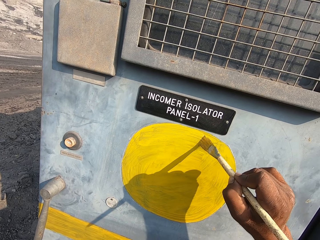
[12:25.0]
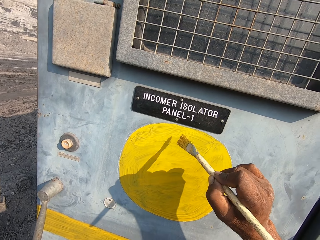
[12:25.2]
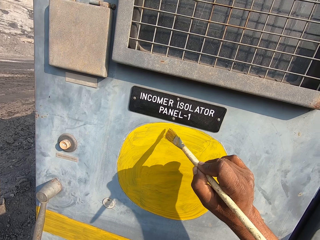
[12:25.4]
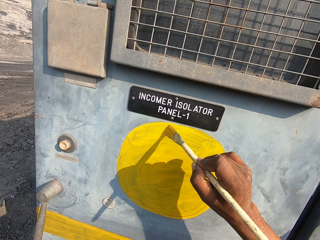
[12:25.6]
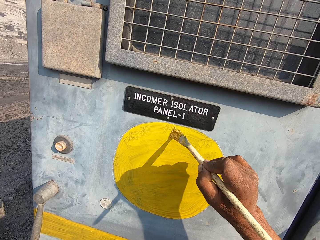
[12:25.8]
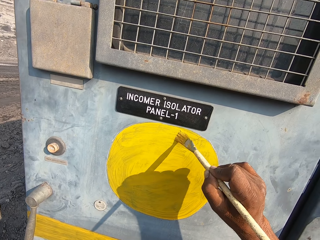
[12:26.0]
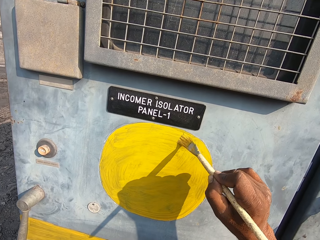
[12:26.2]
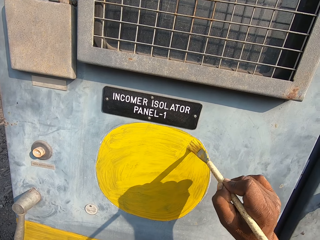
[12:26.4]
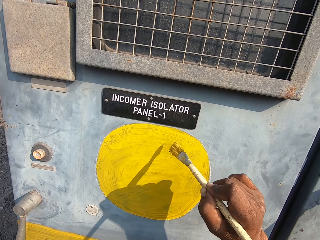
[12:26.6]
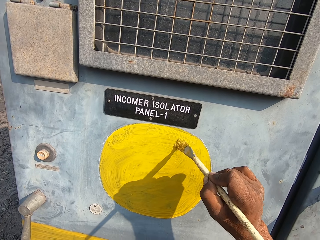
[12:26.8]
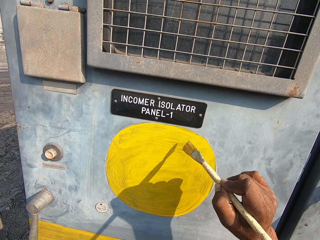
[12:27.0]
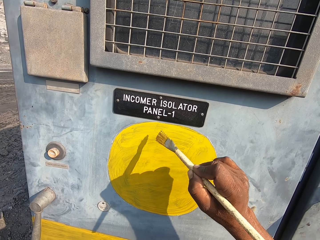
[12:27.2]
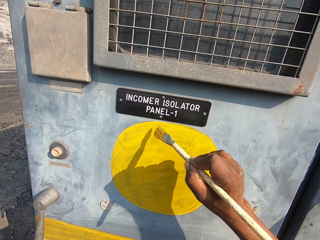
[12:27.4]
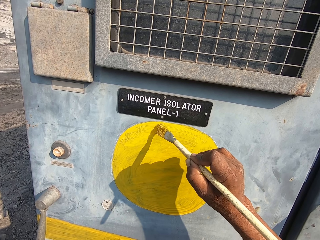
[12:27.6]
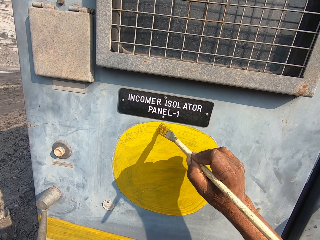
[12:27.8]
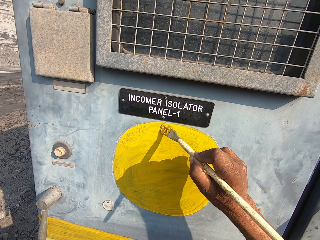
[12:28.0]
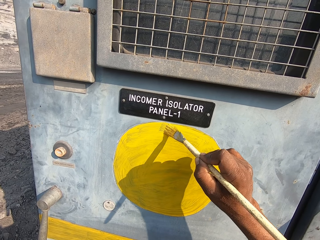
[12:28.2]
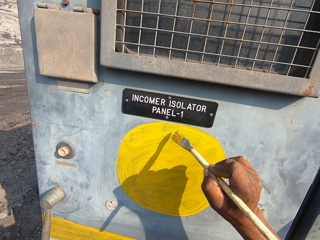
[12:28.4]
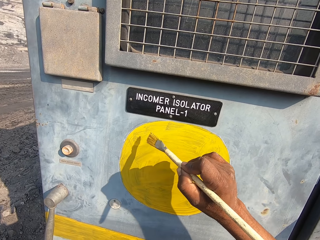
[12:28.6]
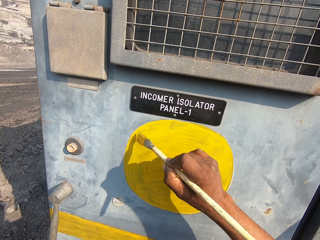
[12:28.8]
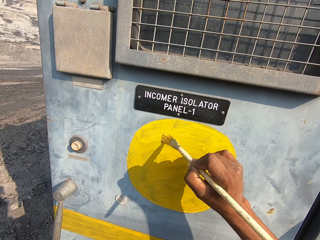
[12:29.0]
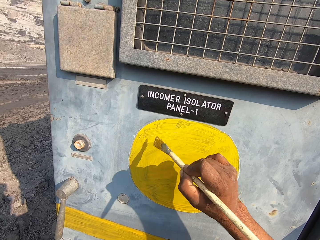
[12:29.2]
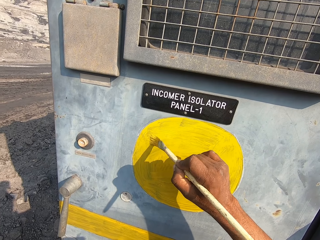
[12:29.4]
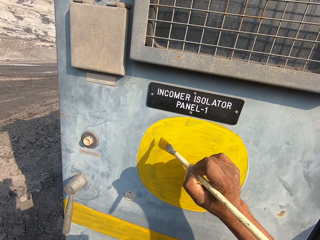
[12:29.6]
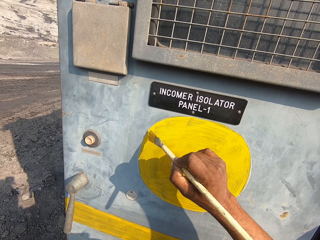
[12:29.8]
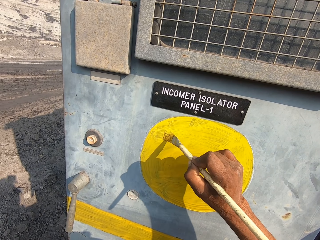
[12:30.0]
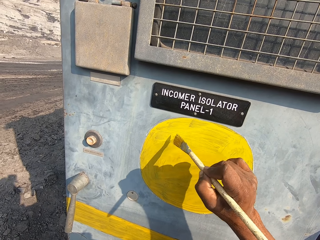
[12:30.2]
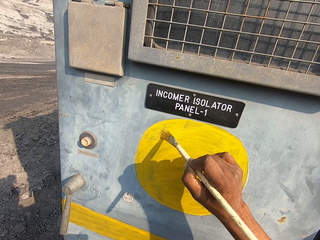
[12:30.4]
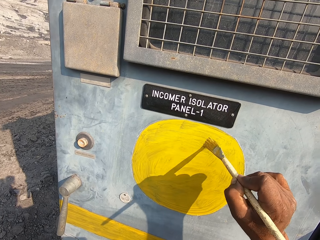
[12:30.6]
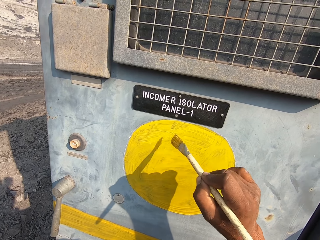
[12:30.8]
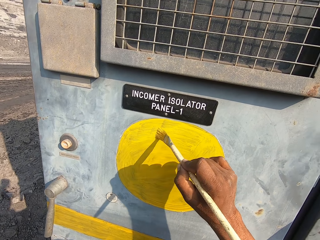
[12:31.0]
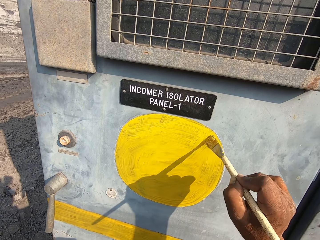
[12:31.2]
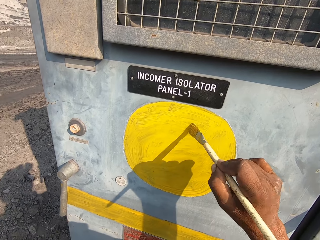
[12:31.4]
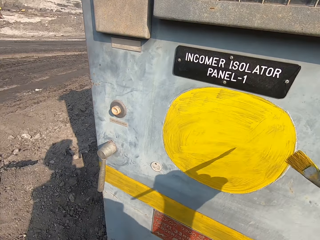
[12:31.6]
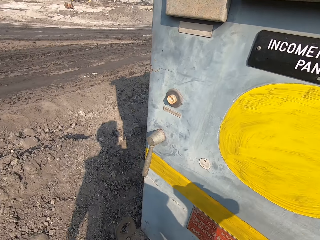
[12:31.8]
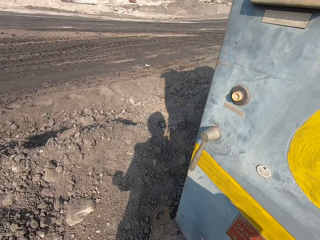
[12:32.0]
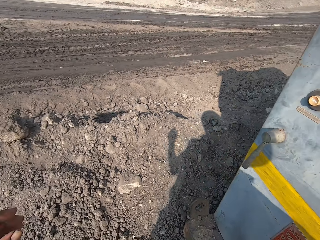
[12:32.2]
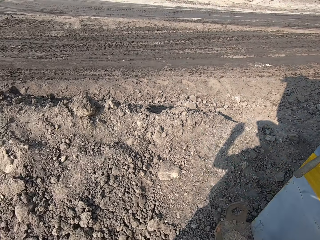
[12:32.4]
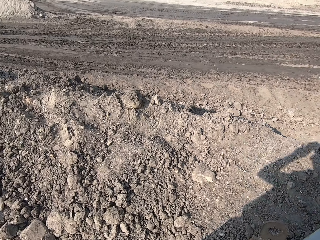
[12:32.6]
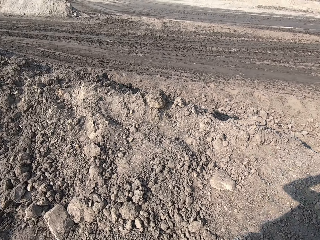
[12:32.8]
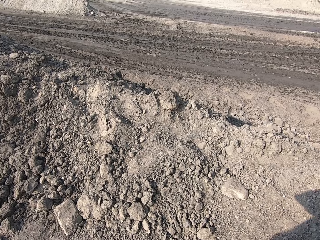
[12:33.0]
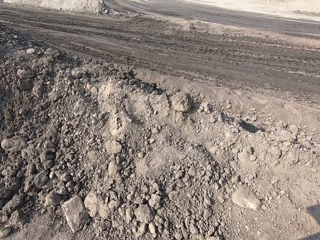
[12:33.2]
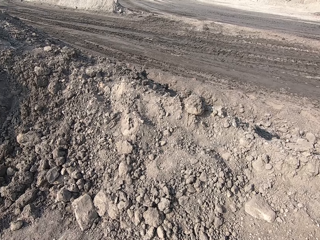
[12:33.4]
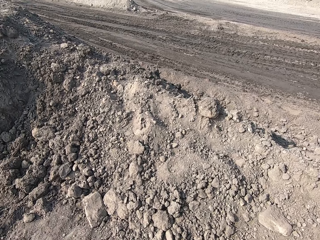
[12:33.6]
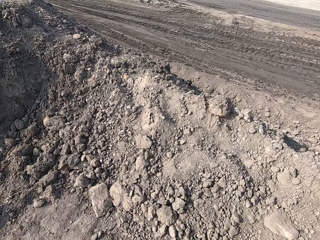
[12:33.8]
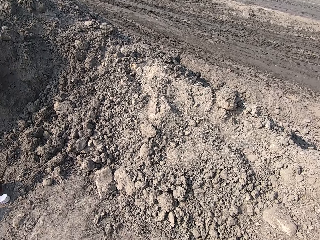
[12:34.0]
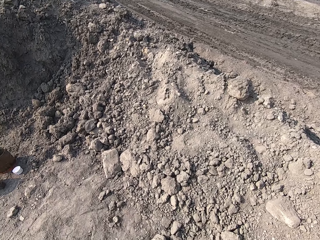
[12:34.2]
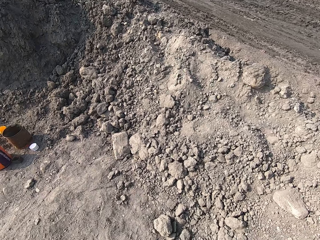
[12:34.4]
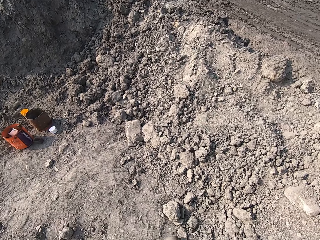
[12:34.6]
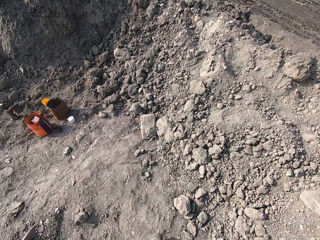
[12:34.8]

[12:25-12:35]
The camera wearer turns back.

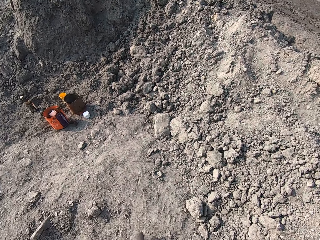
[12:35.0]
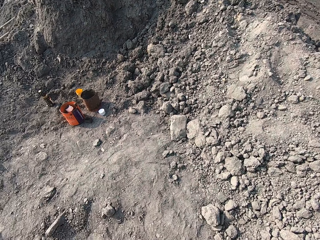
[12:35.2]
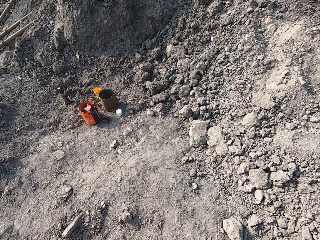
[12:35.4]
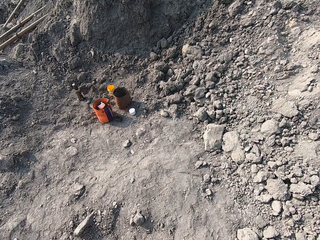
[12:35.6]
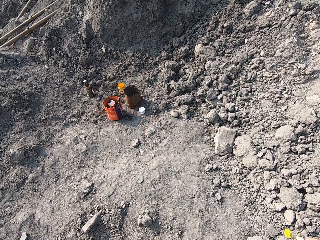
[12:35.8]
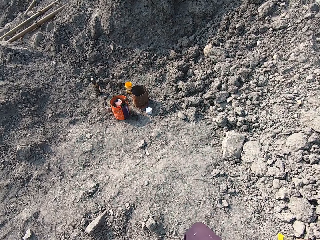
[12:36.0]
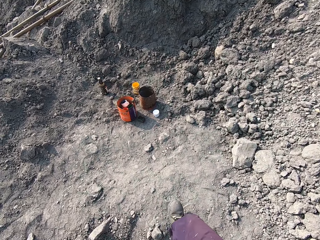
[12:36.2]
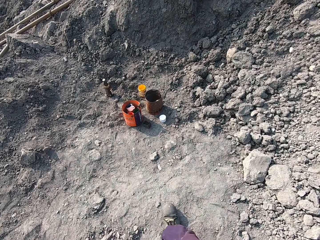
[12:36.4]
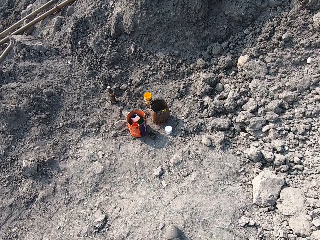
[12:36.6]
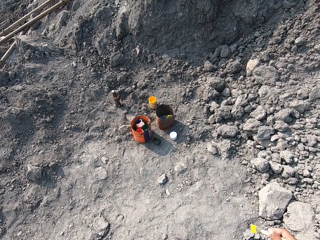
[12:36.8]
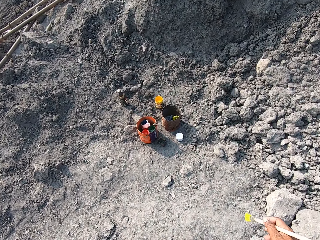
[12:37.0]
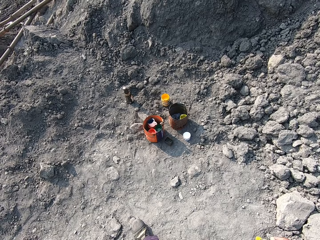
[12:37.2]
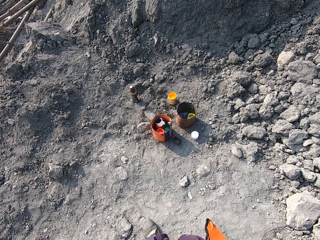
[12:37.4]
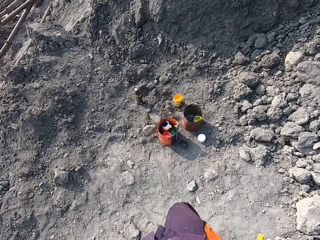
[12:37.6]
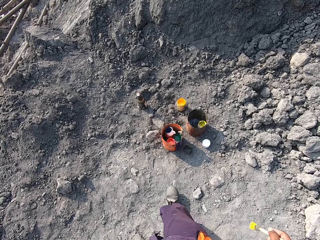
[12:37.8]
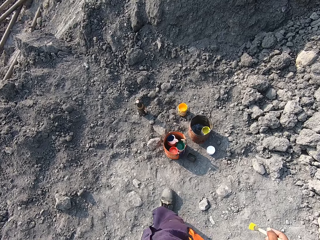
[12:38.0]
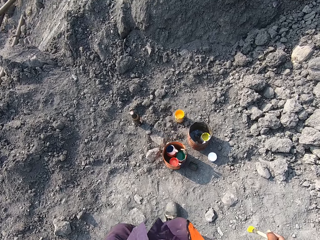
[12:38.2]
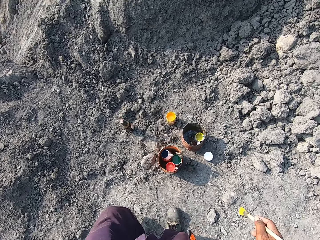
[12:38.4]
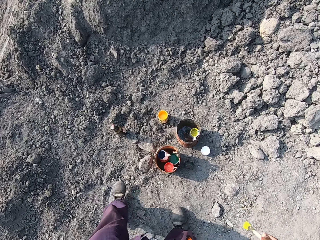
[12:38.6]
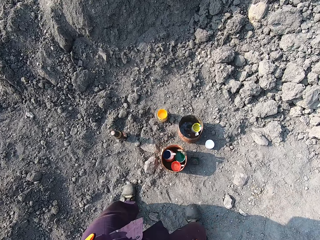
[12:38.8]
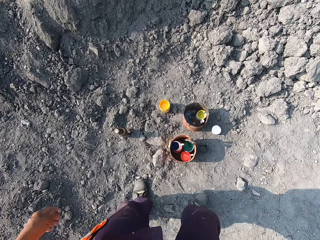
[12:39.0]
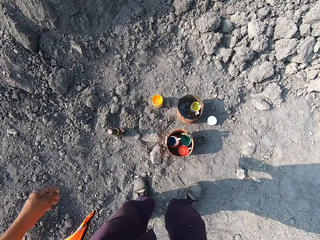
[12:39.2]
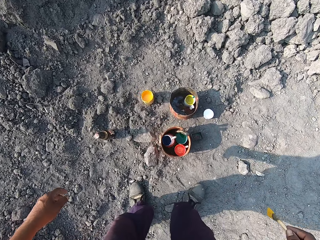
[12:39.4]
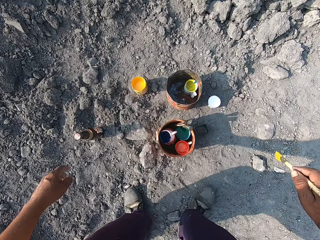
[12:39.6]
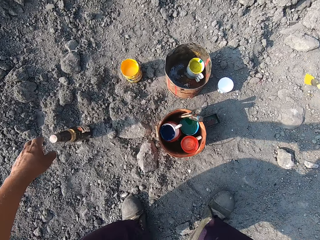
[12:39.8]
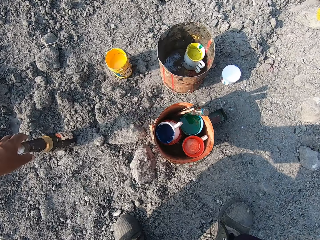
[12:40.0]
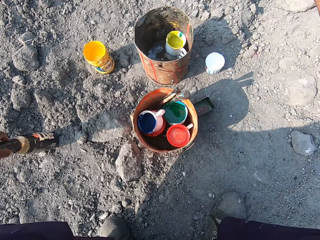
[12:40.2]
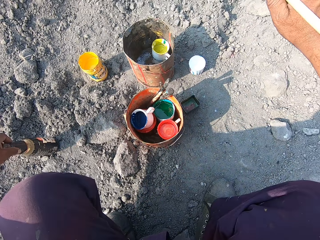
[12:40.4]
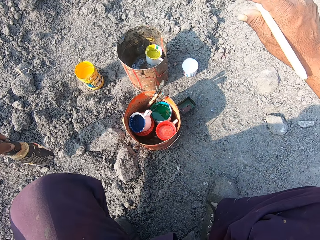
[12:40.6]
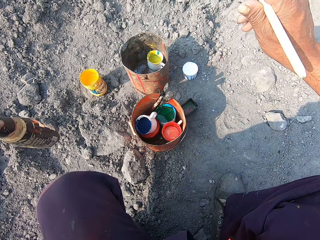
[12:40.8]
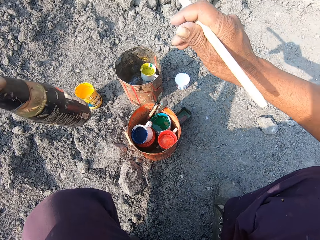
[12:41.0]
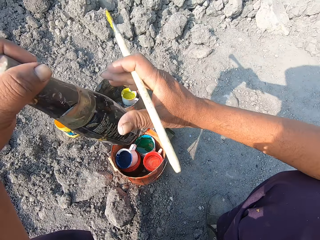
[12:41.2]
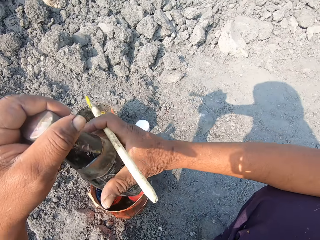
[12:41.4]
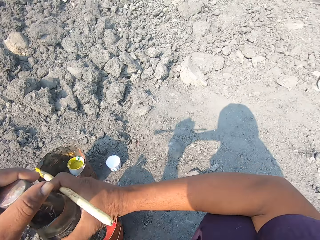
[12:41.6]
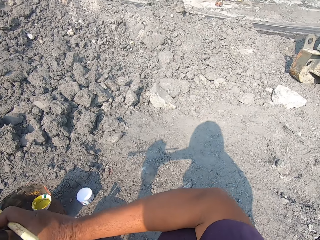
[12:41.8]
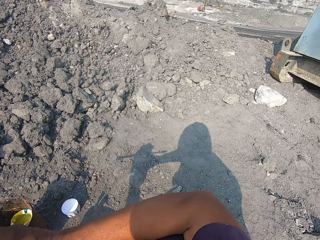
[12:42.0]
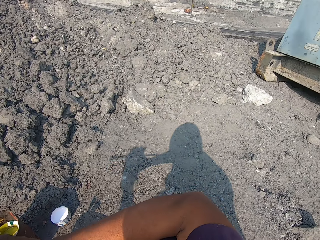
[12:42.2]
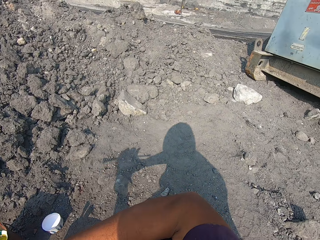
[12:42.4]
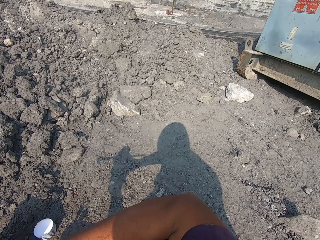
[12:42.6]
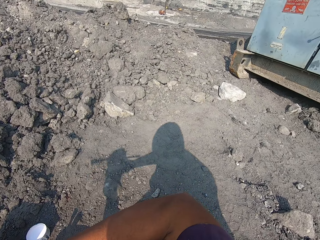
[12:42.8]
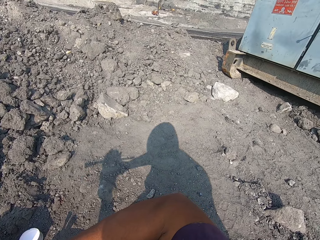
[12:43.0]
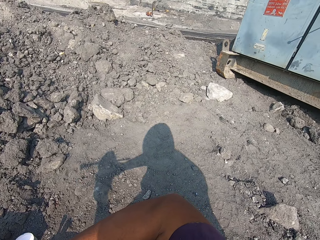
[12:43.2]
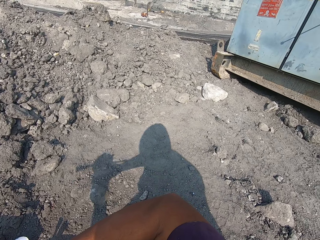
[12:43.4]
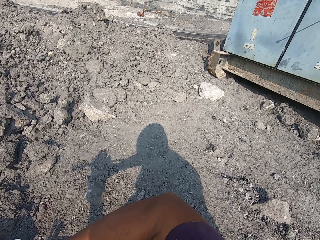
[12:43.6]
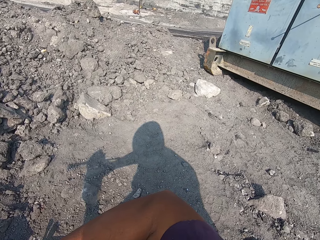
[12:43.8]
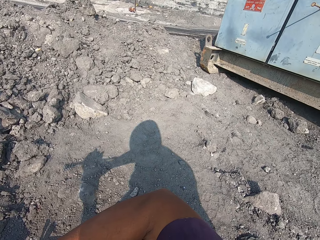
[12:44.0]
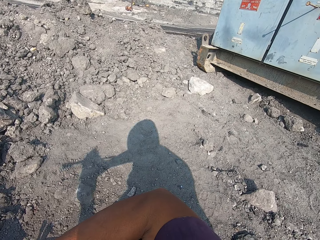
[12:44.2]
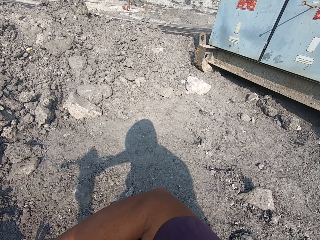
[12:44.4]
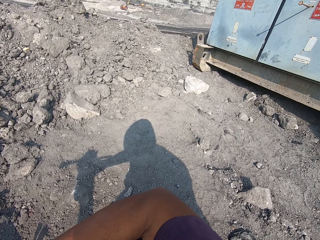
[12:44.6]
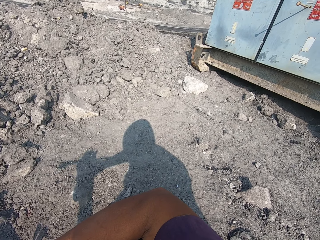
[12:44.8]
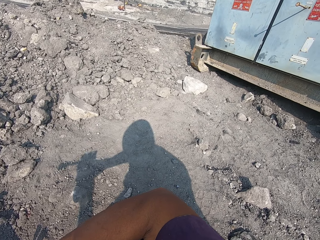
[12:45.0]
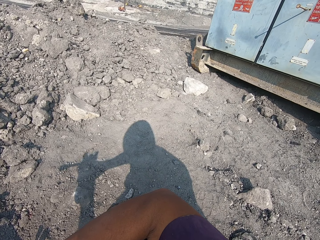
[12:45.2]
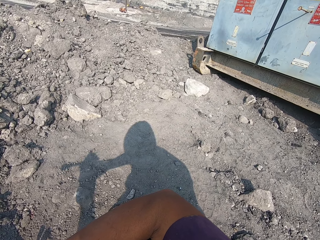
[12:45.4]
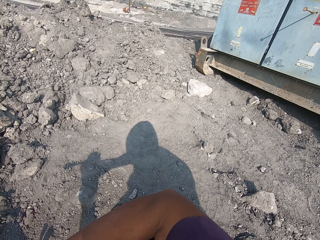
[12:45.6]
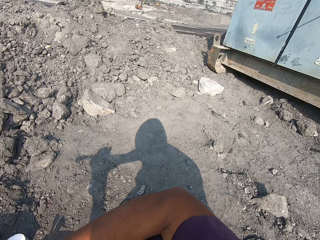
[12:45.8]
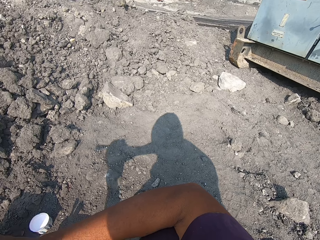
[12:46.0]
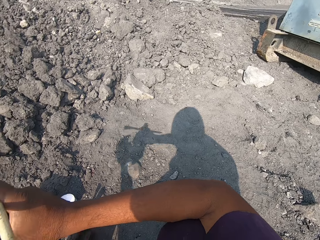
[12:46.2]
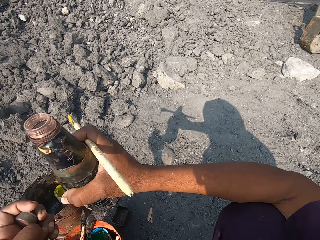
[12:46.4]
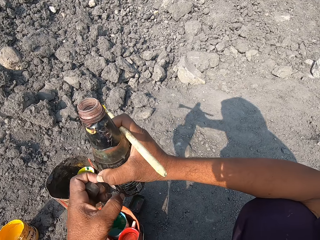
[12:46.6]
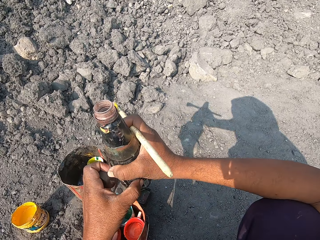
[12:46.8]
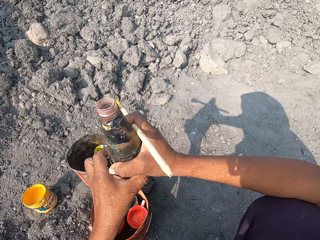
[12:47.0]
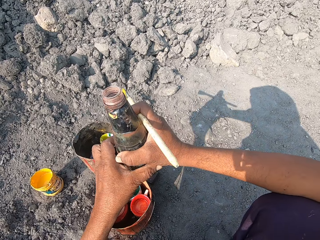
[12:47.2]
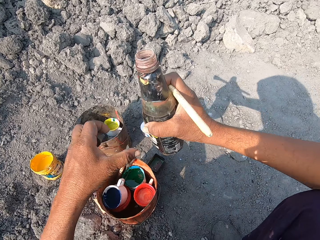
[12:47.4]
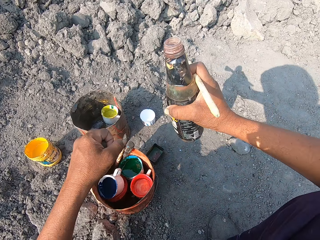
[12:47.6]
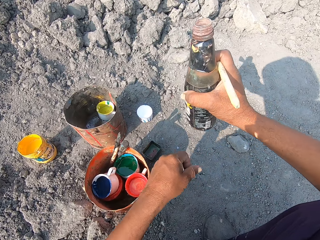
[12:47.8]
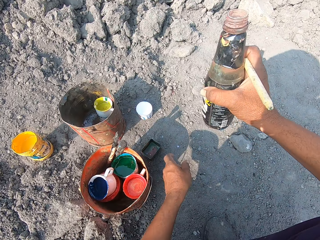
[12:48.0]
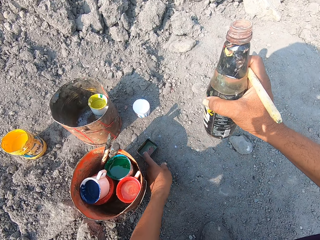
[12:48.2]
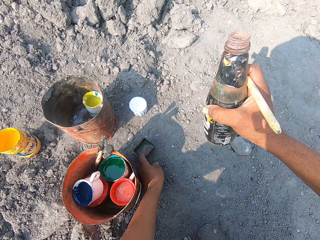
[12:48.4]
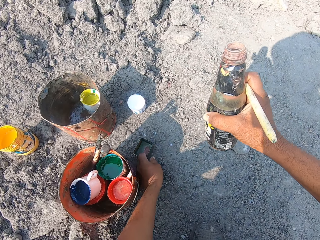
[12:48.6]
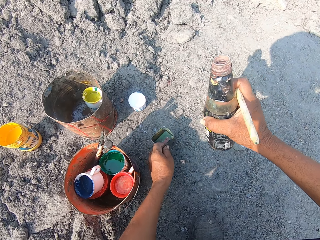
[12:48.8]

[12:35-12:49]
The camera wearer walks forward. They turn right. They pick up the bottle of something. They hold the bottle with both hands. They look right. They hold the lid with the left hand. They hold the bottle on the right hand.
